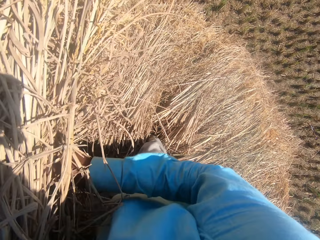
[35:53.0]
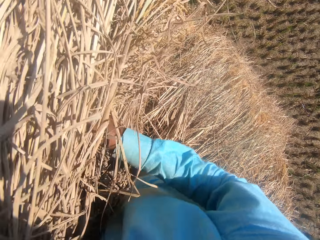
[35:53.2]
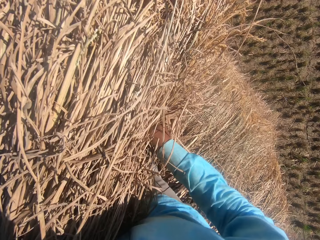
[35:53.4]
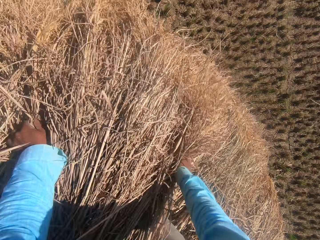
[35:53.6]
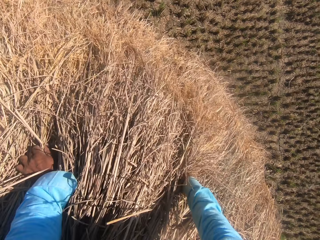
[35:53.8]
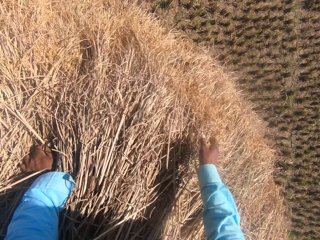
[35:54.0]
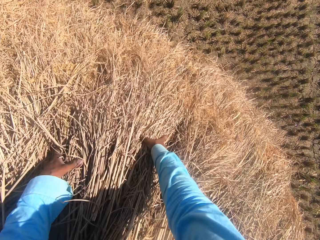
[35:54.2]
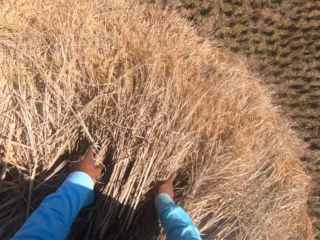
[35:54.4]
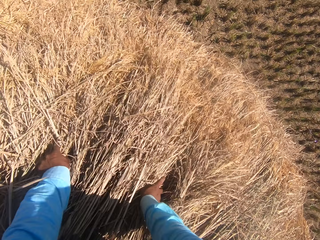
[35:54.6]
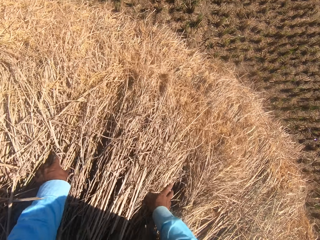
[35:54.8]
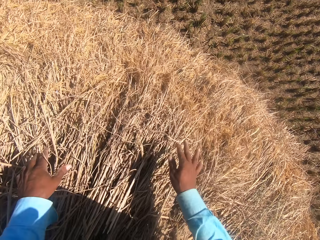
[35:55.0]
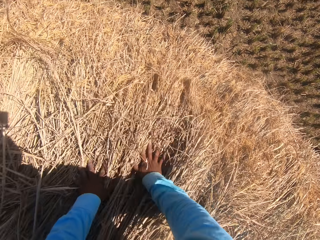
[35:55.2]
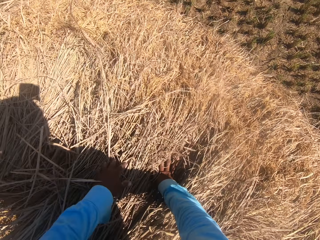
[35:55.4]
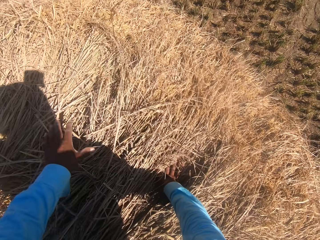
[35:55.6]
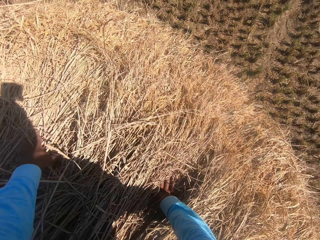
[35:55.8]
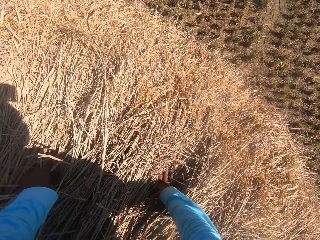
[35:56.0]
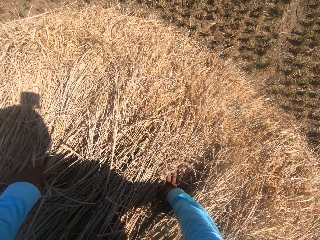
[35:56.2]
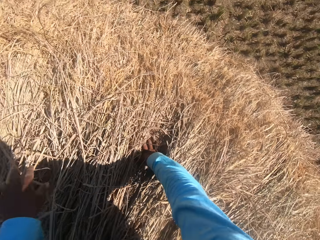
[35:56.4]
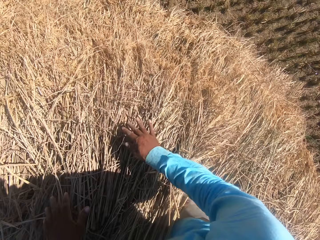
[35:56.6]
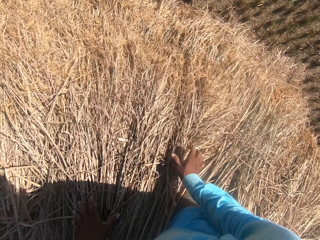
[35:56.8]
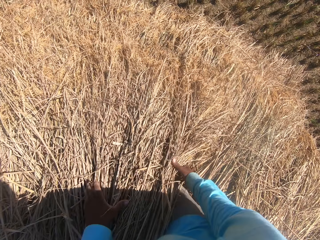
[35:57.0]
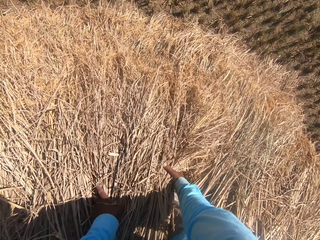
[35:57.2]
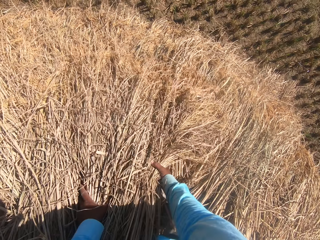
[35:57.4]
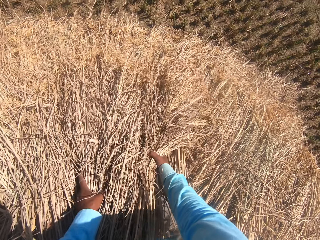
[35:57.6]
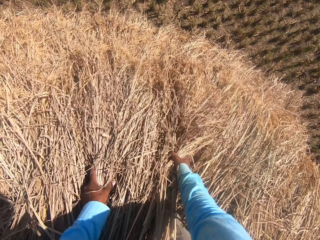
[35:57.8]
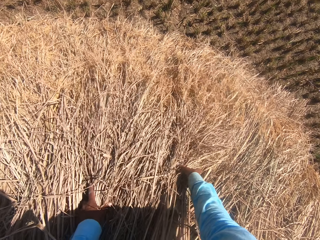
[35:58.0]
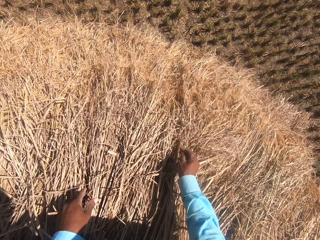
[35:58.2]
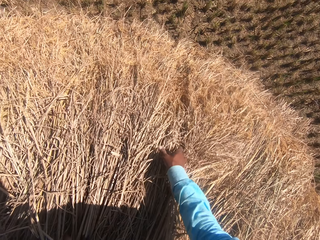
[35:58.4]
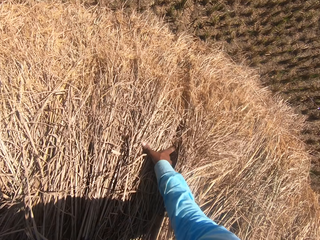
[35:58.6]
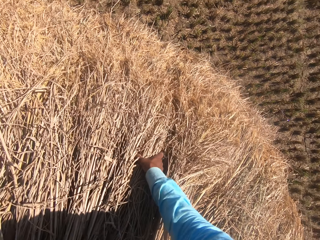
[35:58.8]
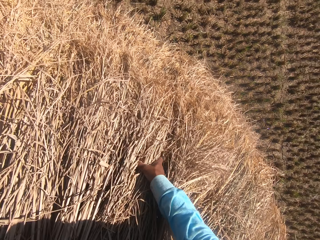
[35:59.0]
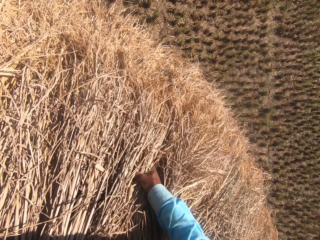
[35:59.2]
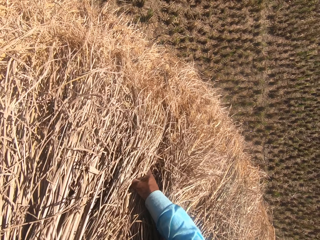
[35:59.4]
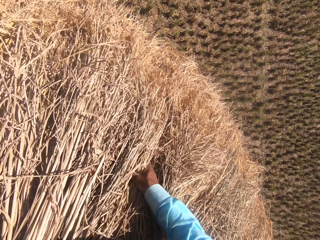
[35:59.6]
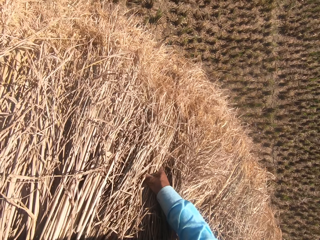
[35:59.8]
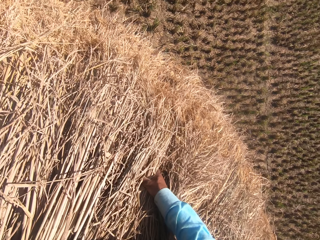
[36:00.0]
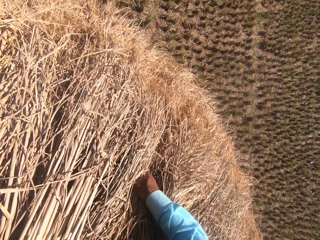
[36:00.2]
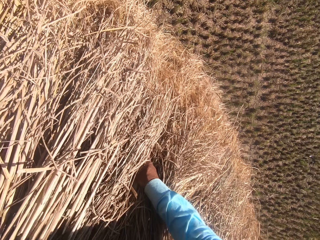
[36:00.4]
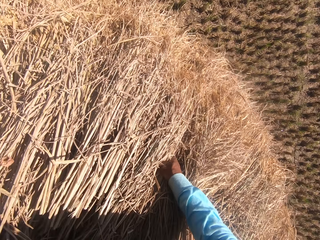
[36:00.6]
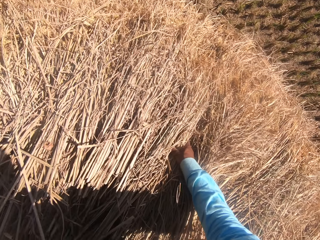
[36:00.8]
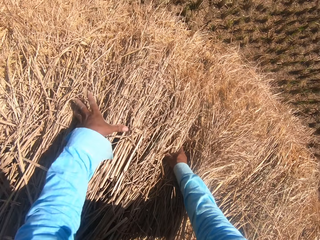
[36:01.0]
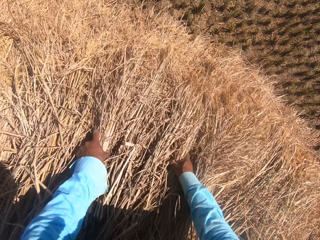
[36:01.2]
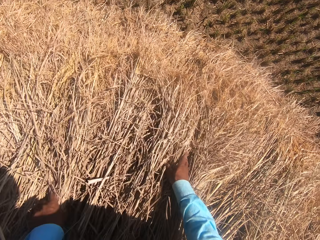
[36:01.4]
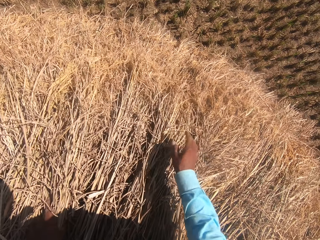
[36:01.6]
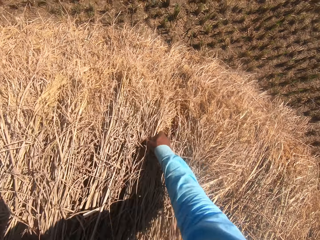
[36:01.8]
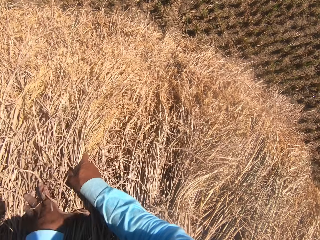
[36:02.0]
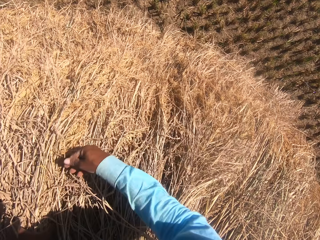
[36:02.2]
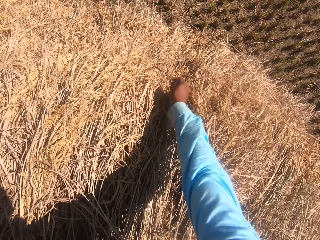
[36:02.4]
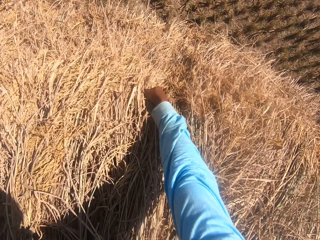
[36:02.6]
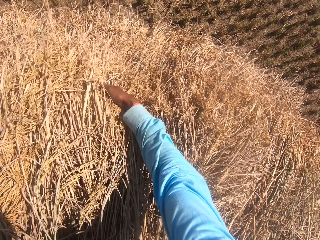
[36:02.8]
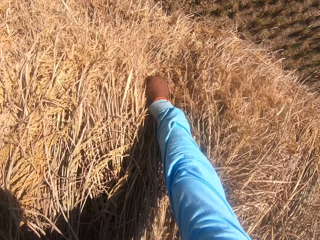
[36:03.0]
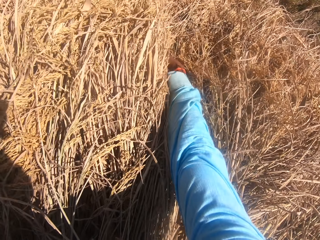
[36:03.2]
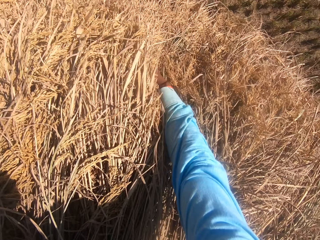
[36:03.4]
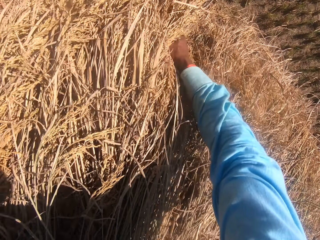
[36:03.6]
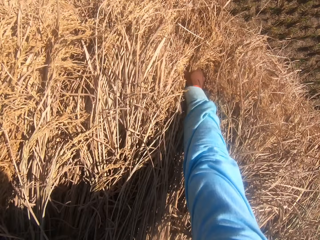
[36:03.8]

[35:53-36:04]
The camera wearer throws the wheat.

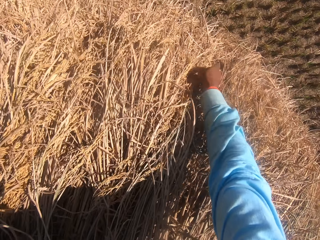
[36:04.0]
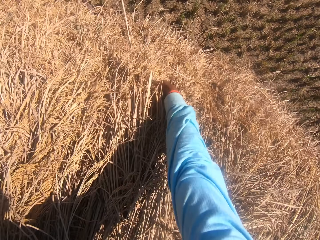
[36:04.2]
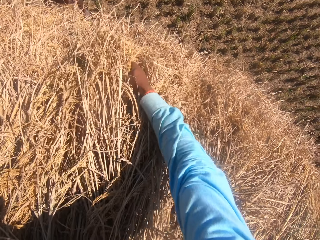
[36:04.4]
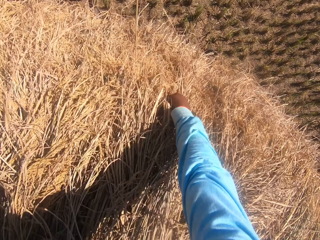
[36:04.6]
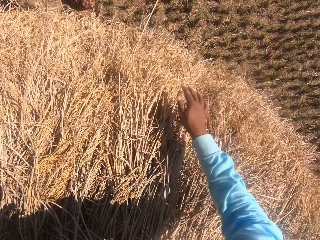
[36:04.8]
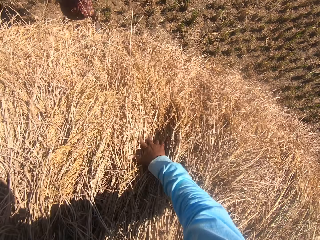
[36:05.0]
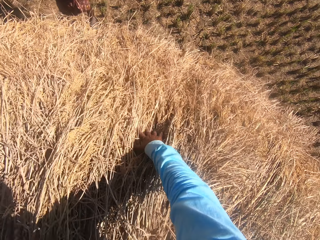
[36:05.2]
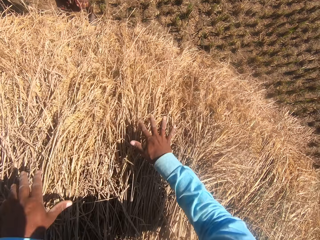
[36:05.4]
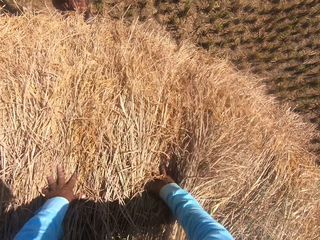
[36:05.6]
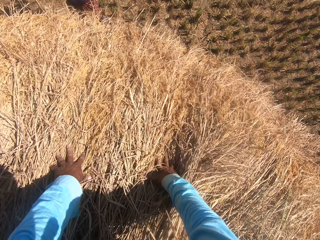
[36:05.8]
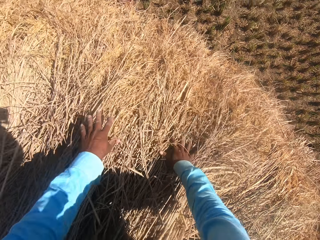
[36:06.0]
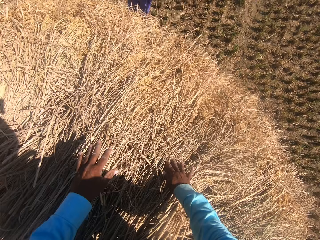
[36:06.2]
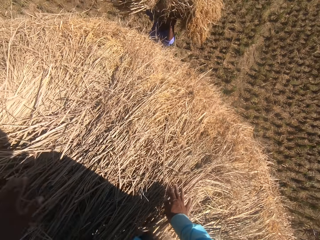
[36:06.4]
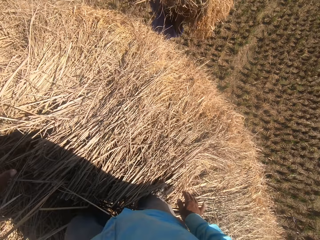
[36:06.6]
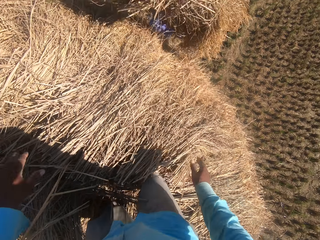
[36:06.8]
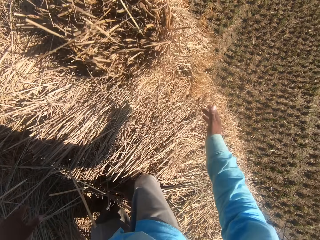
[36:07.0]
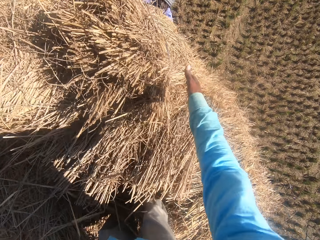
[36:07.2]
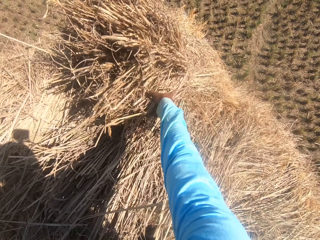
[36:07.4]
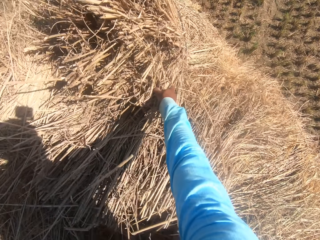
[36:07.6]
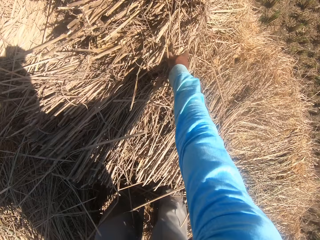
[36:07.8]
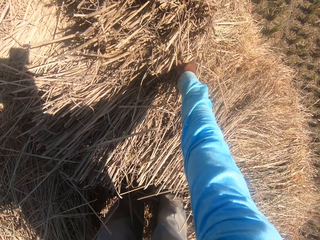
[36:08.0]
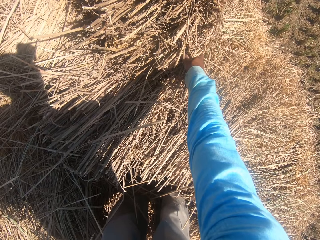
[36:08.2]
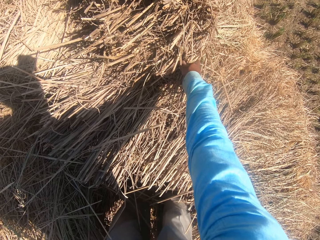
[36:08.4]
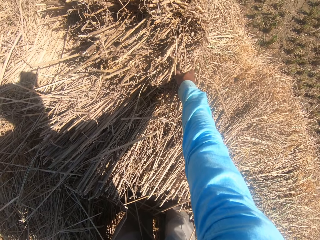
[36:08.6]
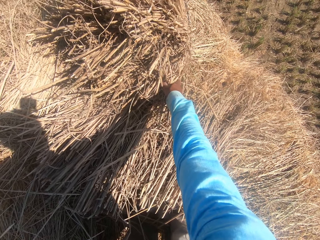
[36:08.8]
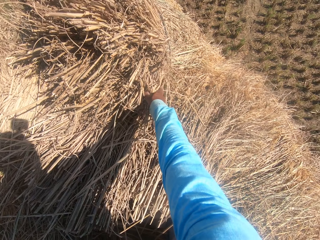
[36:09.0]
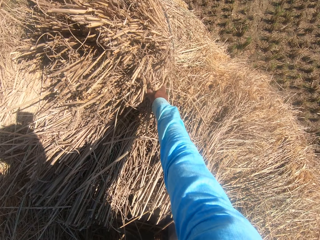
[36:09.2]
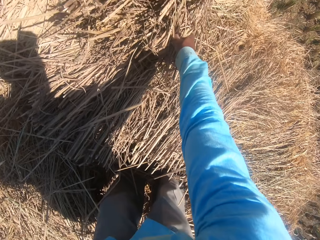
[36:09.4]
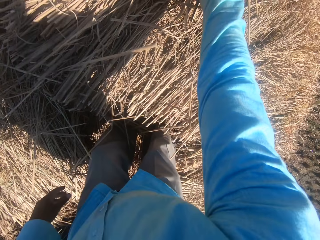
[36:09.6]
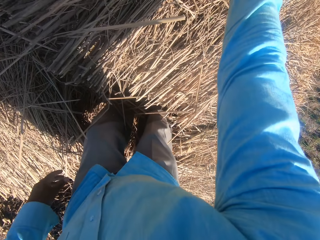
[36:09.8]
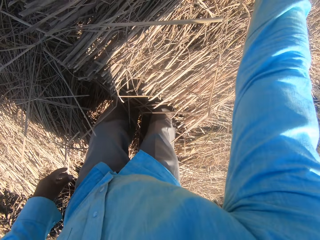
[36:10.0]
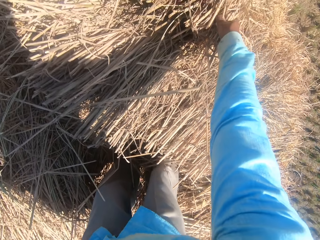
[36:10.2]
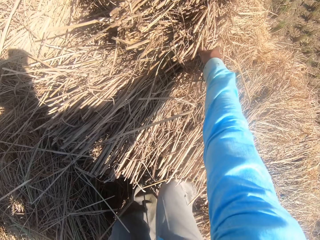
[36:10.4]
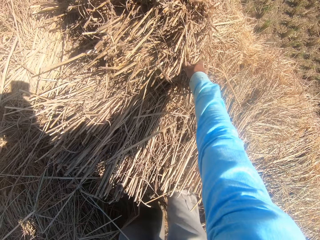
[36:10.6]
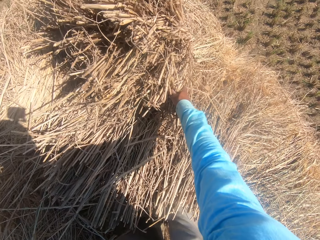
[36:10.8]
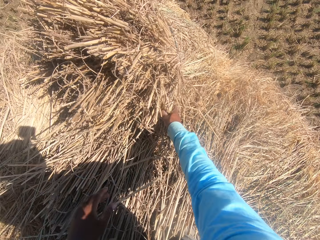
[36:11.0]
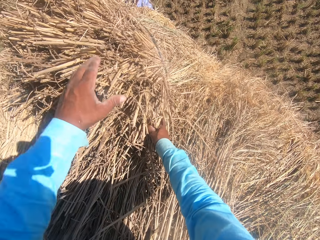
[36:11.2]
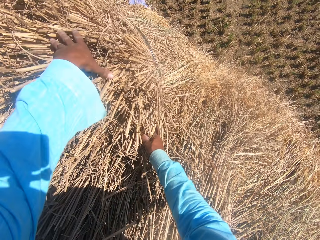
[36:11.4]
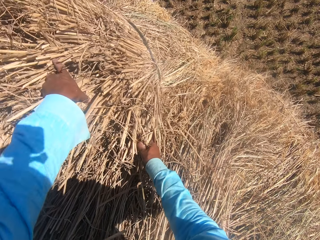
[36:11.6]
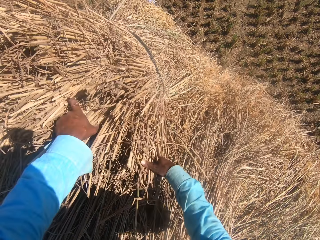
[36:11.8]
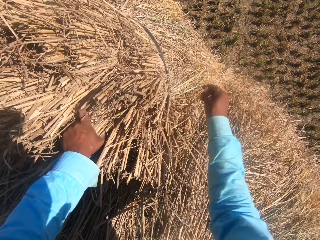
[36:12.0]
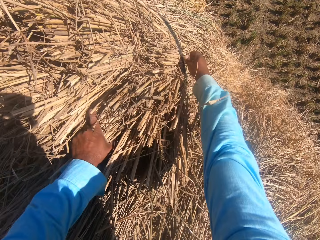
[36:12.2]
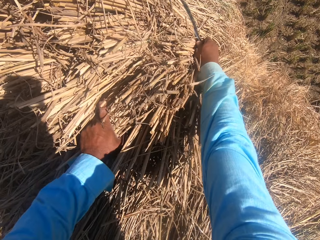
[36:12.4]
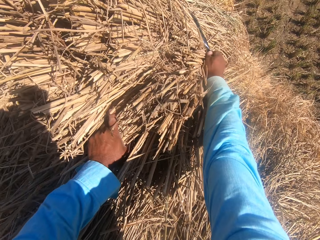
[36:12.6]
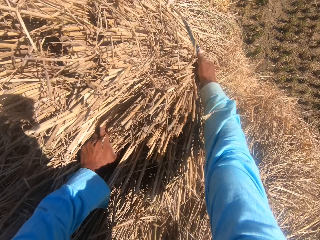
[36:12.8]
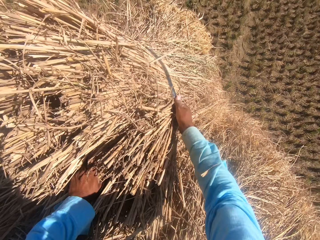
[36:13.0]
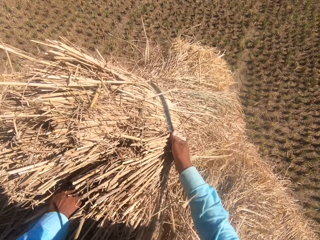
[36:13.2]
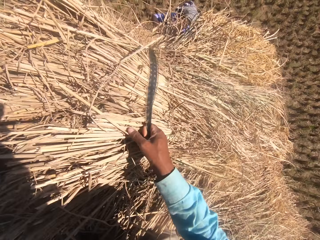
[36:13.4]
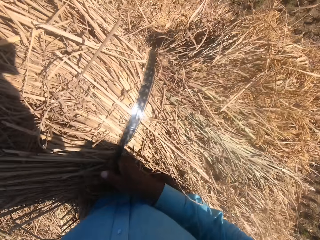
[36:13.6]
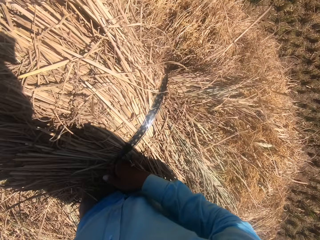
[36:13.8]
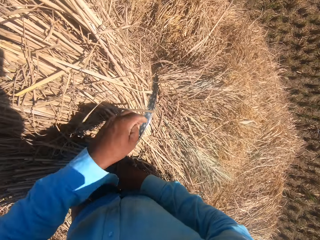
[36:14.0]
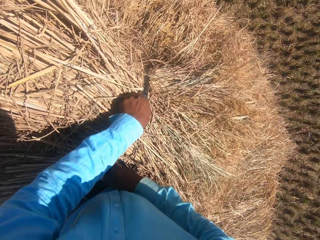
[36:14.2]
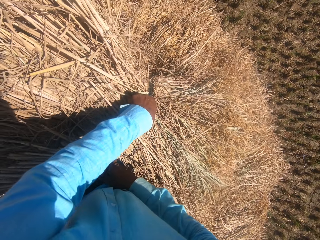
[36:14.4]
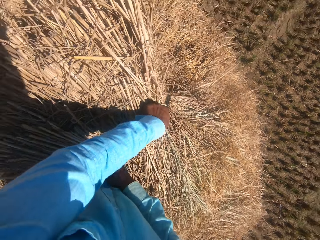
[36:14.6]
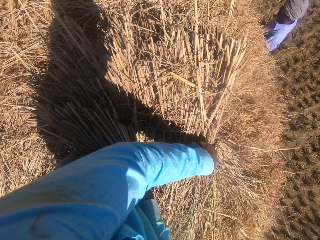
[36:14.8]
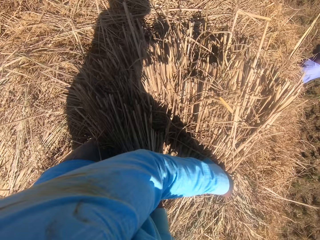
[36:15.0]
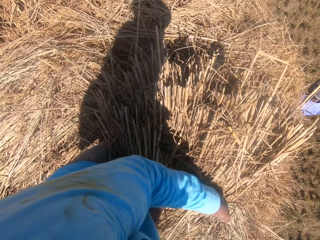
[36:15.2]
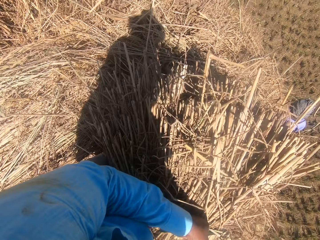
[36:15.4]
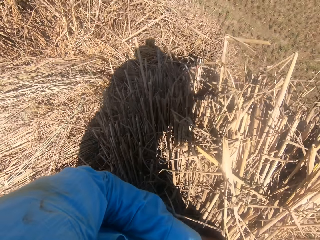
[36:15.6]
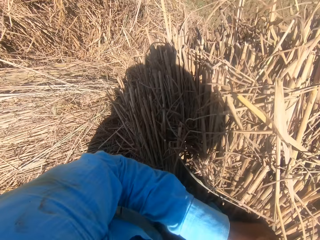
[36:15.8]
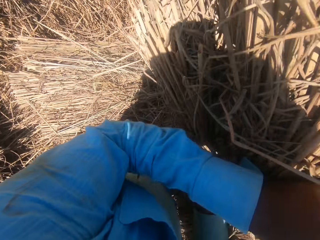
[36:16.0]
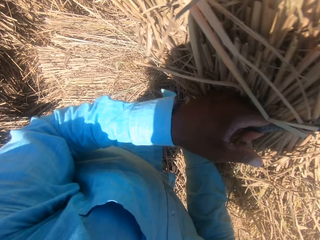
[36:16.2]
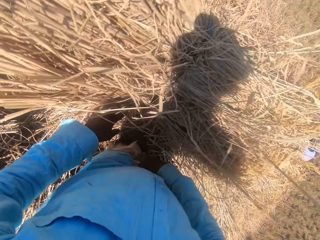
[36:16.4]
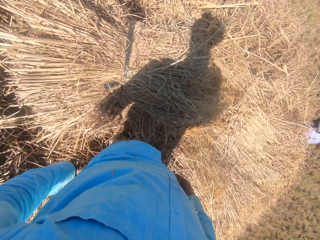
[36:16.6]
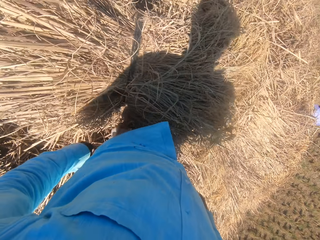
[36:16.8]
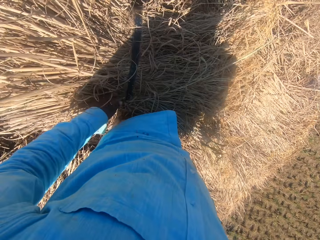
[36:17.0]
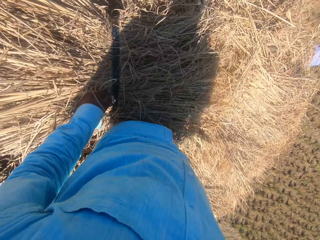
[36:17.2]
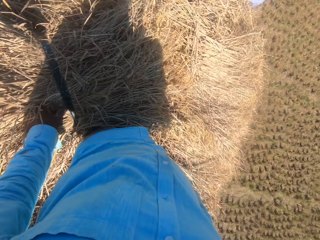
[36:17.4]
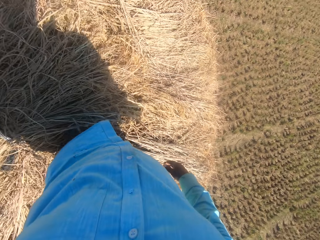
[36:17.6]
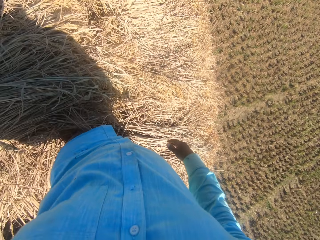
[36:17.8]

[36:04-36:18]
A man puts down the hay. The camera wearer holds the hay. He adjusts the straw grass on the floor with his hands. He moves the hay.
